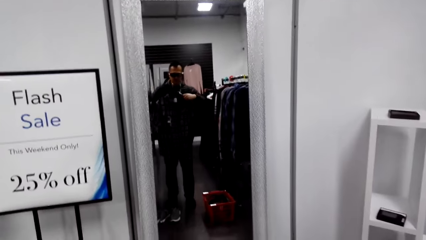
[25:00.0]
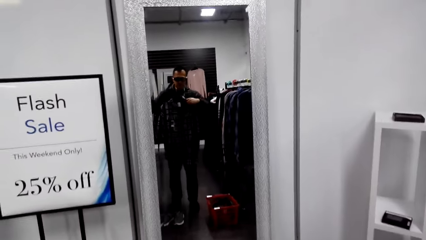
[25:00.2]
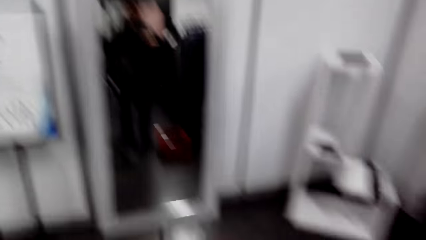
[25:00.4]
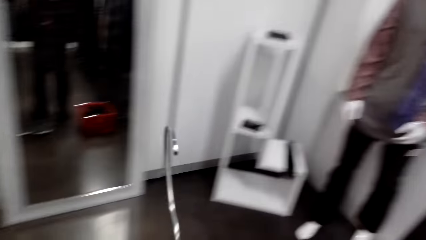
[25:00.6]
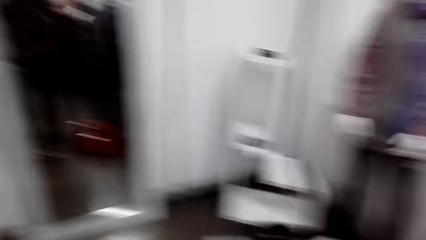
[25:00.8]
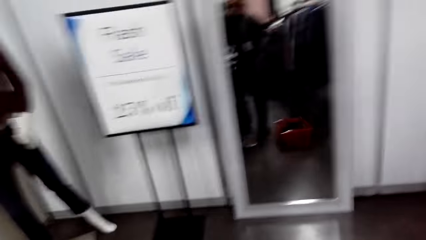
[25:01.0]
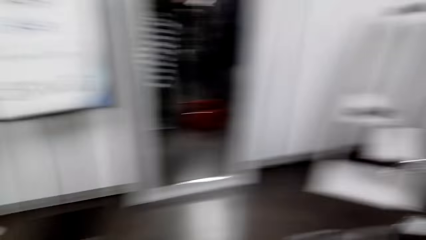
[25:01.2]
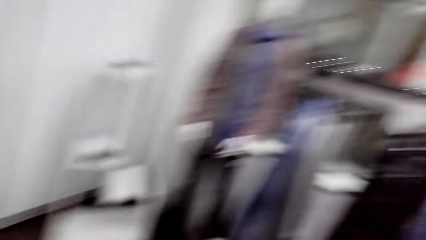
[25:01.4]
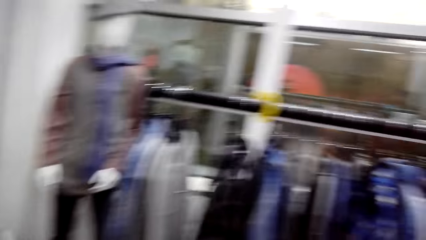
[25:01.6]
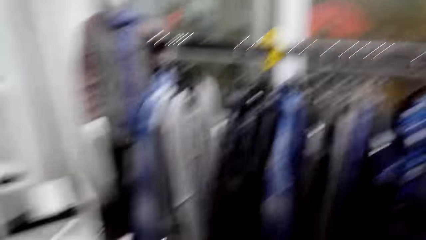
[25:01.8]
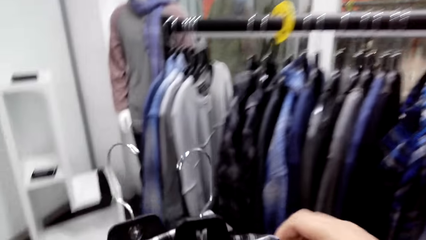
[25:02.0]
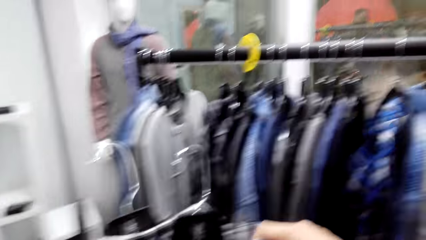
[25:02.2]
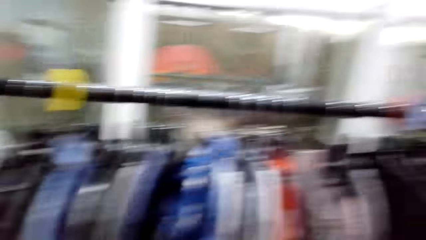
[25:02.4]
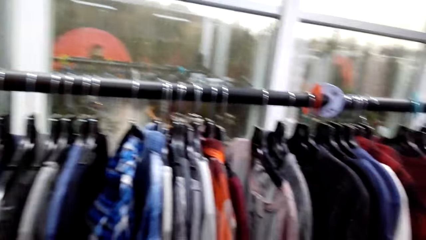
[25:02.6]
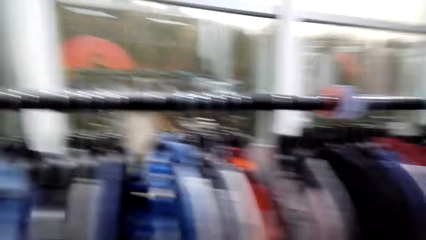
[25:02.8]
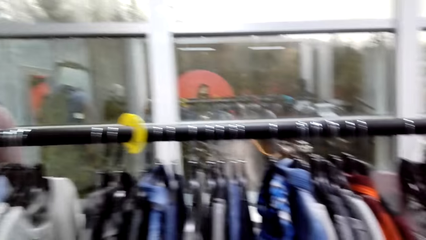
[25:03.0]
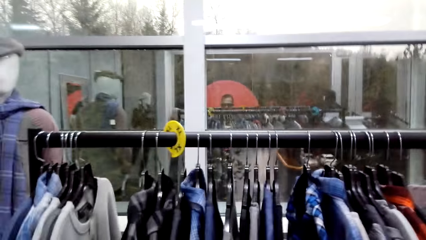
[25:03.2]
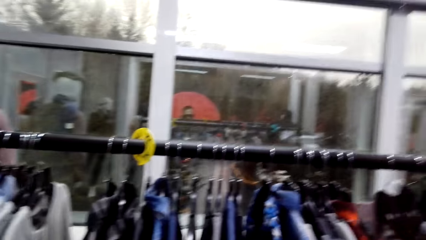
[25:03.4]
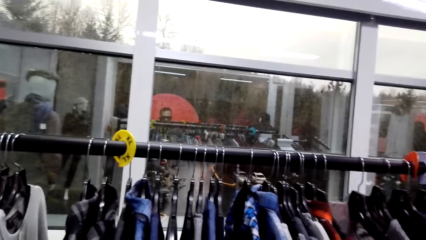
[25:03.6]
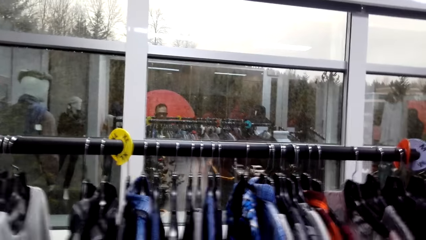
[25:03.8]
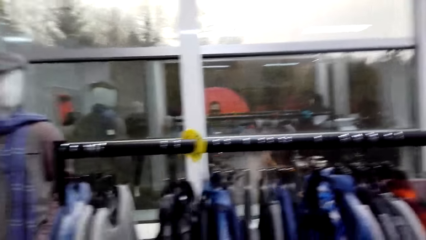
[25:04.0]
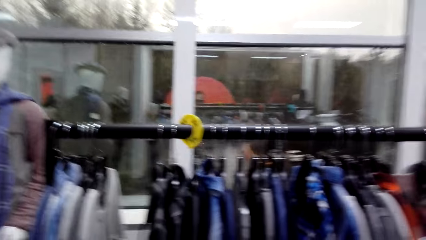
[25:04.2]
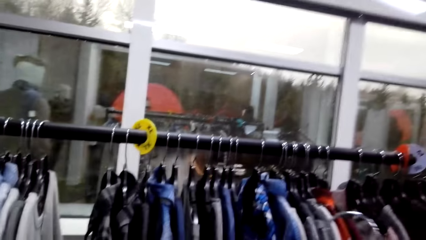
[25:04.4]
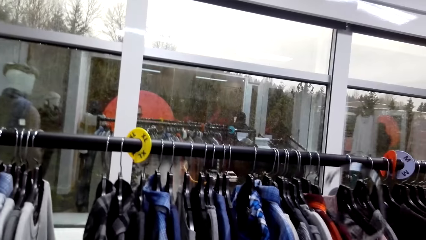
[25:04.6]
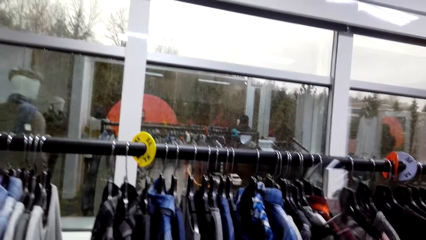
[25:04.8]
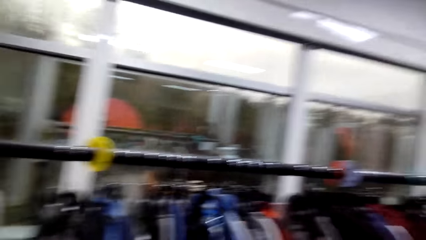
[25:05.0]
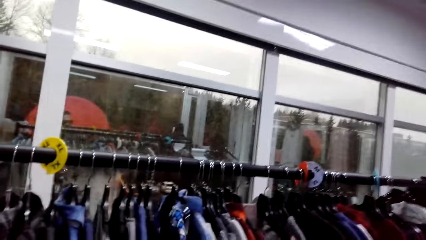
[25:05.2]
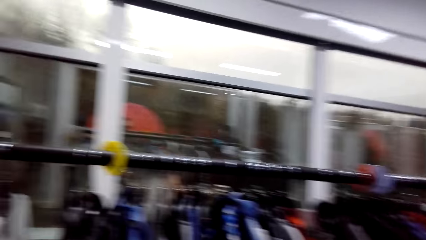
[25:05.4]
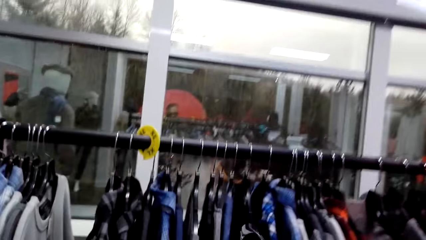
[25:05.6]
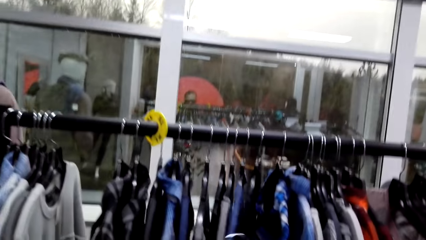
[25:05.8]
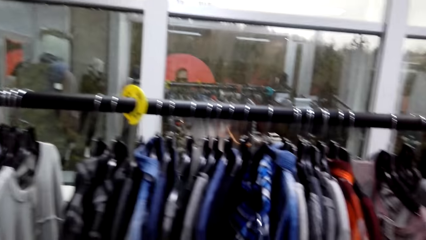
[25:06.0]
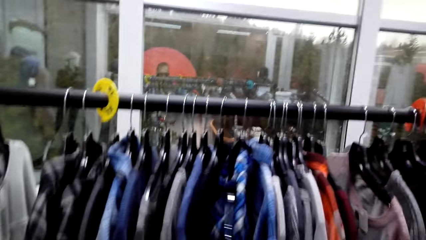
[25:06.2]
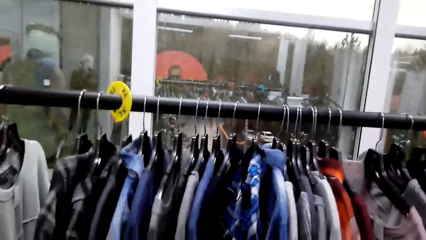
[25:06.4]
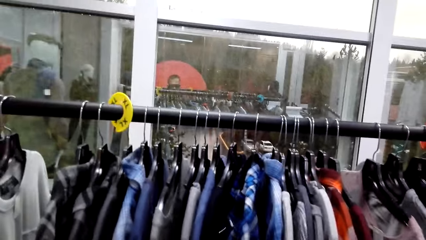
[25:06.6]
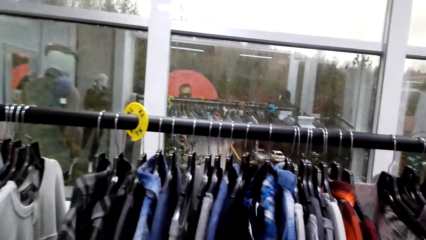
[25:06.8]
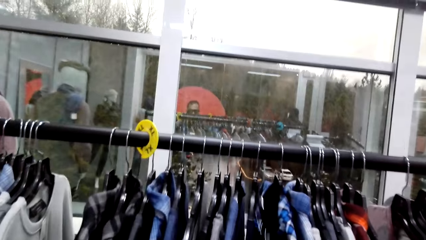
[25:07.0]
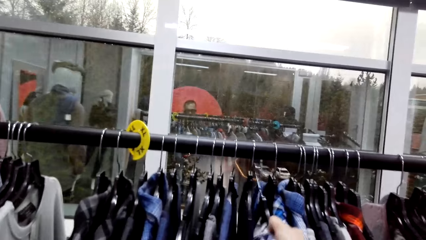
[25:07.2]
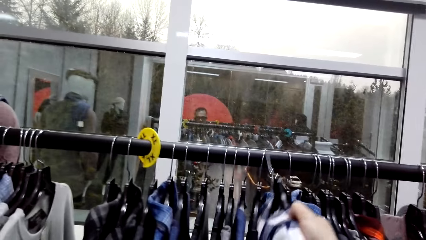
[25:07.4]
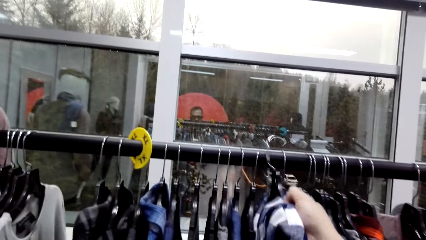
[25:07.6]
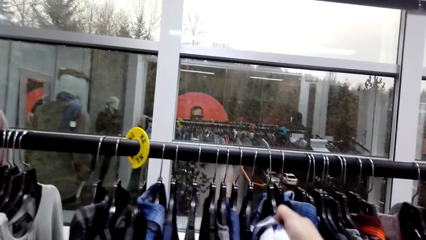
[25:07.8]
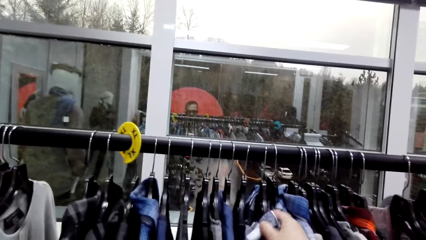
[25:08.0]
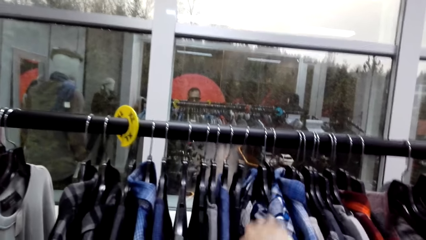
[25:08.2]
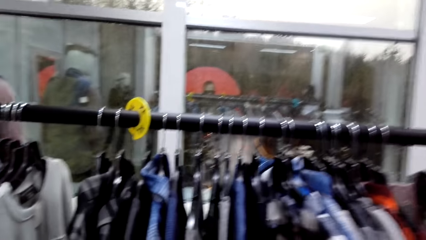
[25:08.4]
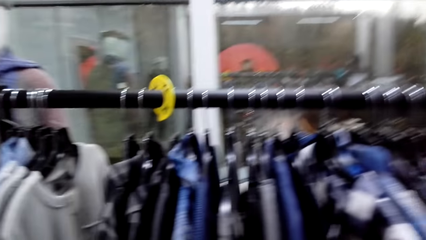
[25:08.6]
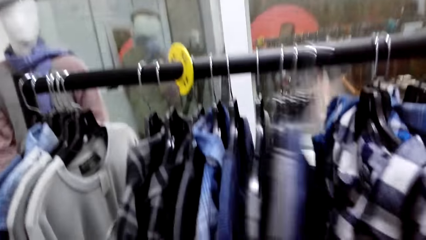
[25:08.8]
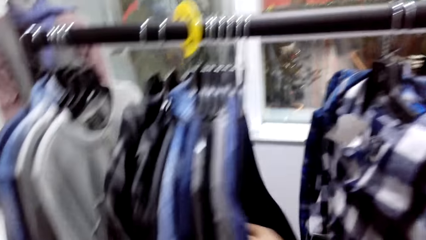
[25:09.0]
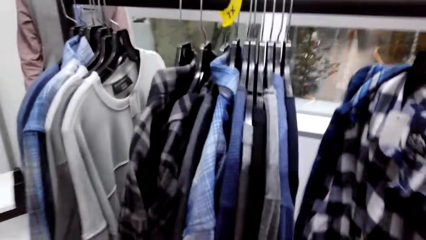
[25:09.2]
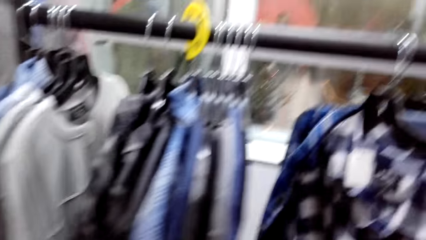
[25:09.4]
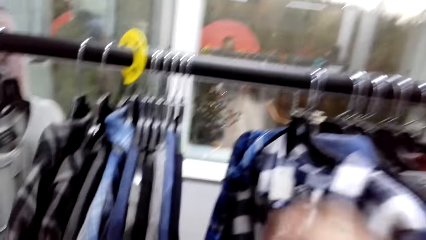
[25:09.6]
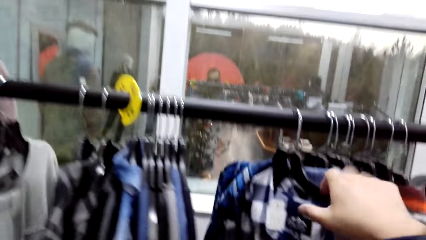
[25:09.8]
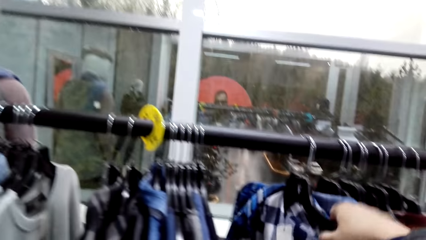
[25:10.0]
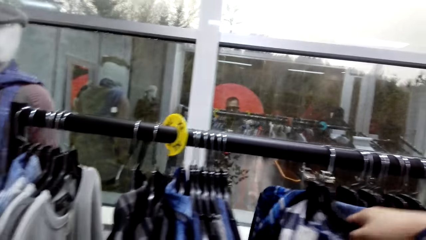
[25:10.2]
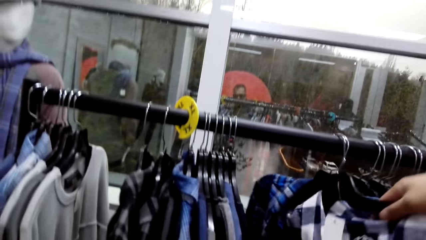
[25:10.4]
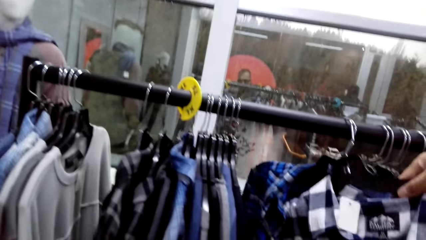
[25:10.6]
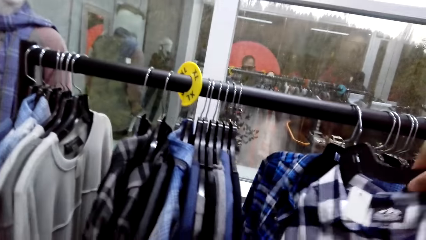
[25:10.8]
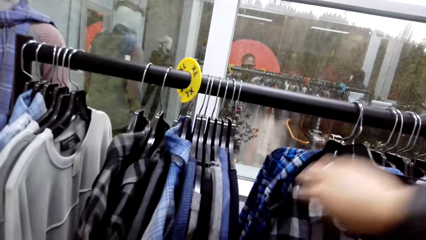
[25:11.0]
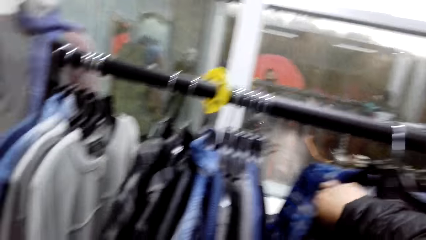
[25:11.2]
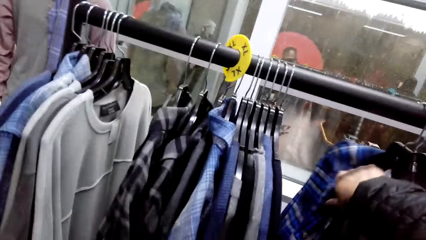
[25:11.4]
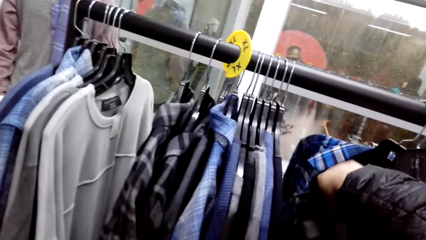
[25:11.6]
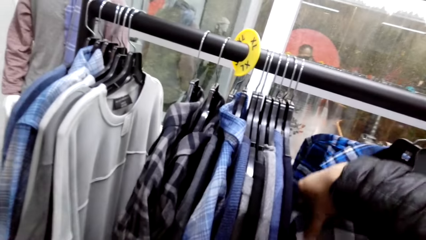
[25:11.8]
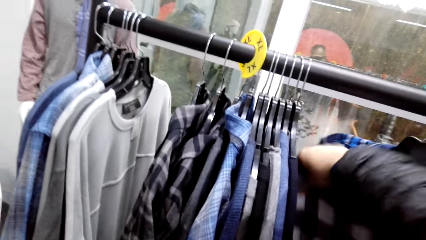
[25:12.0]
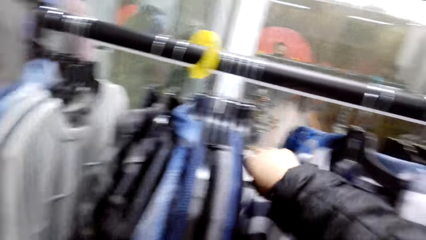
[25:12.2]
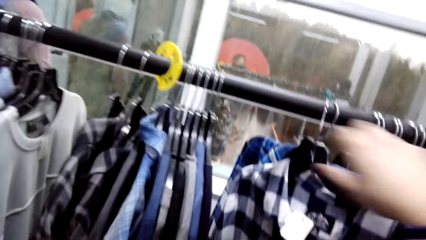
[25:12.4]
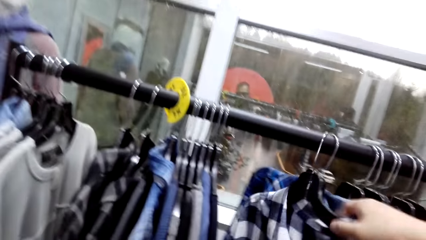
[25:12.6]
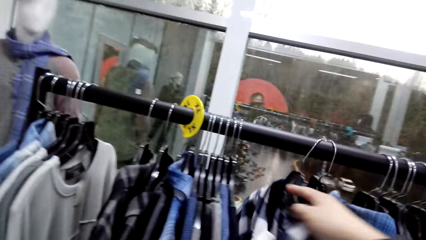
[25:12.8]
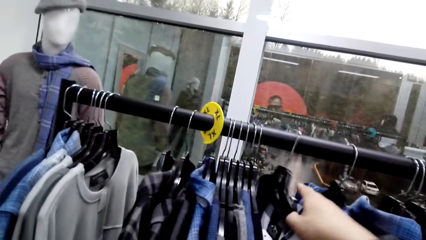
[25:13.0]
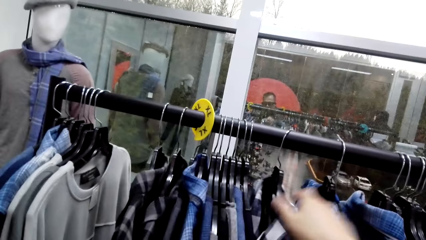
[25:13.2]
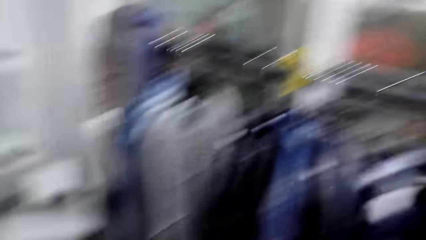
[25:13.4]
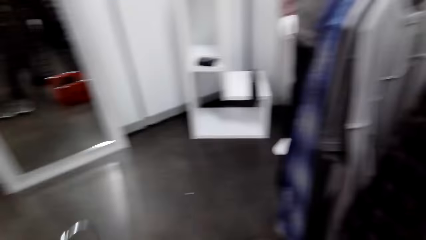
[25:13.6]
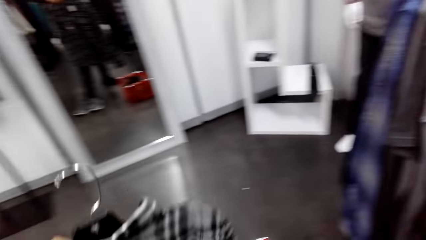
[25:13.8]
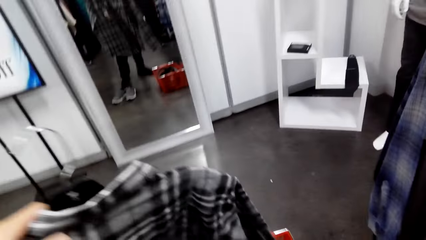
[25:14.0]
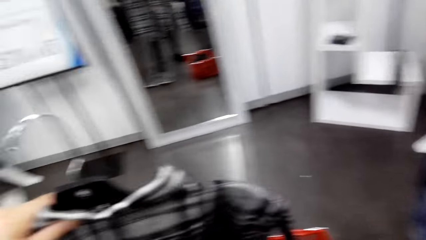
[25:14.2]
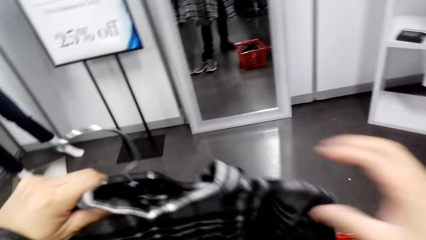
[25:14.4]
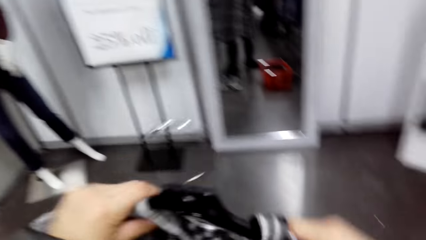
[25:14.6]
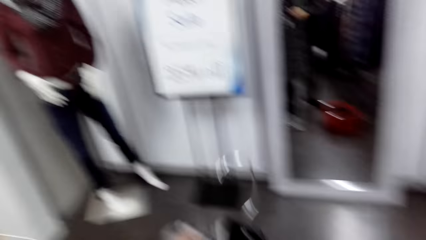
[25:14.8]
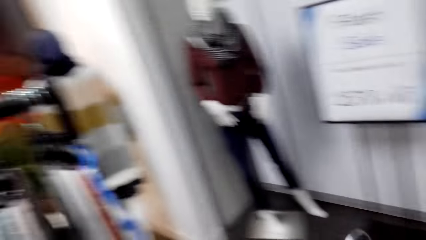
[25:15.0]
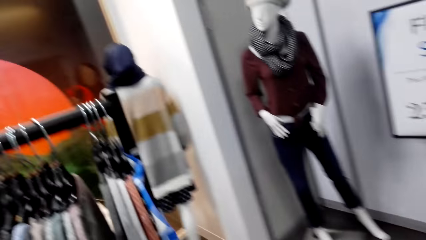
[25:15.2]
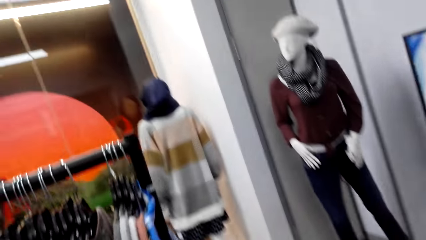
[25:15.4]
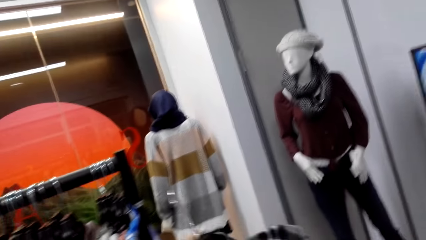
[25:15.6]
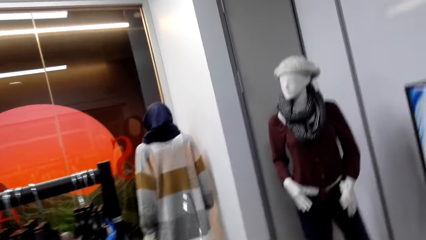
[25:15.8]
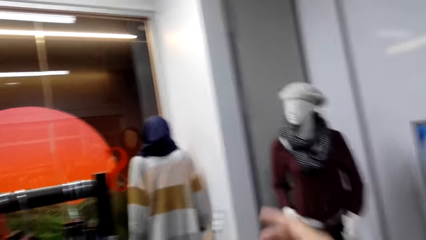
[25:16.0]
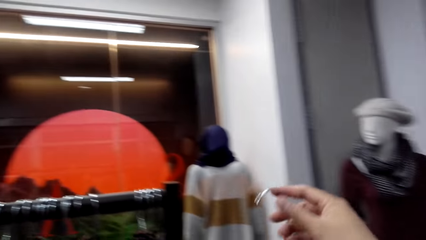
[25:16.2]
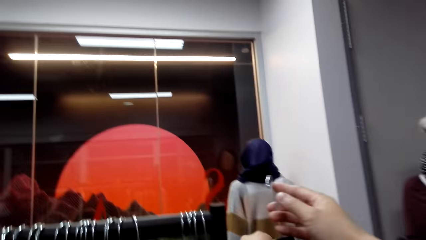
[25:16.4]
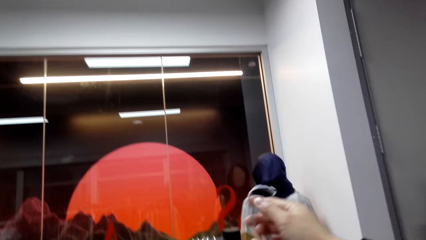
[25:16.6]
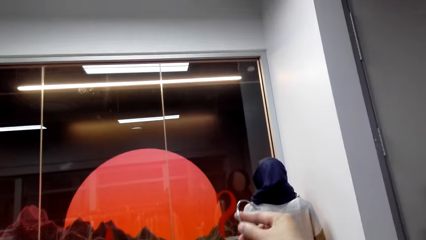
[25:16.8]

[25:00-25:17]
The camera wearer looks at the mirror. They look around. They hang the shirt on the clothing rail. They move shirts. They hang the shirt on the clothing rail. They move the shirt. They turn around.
